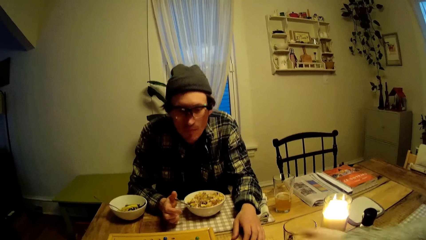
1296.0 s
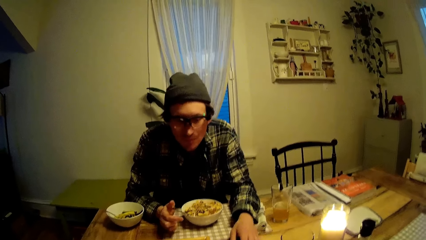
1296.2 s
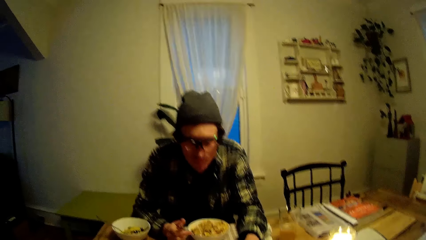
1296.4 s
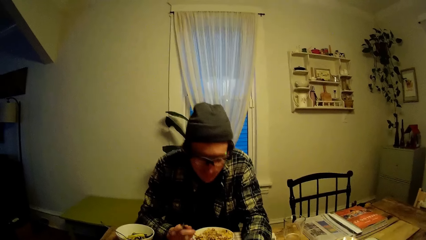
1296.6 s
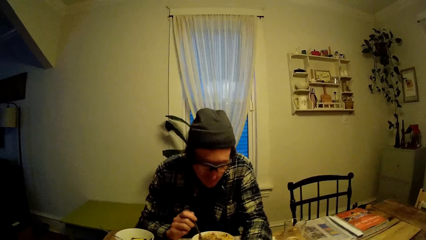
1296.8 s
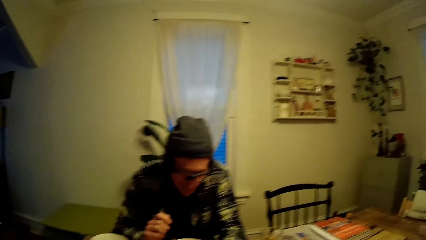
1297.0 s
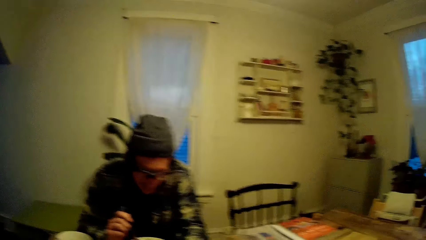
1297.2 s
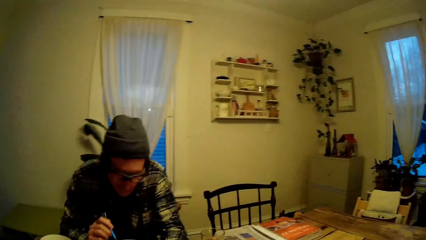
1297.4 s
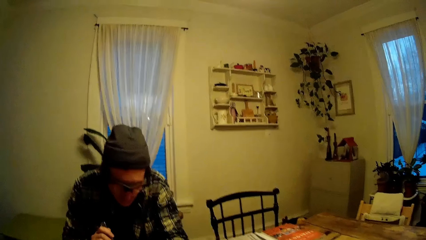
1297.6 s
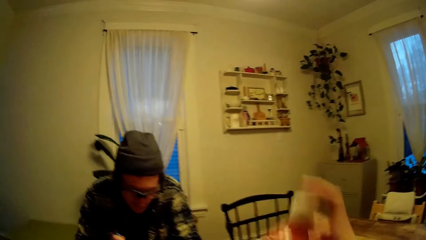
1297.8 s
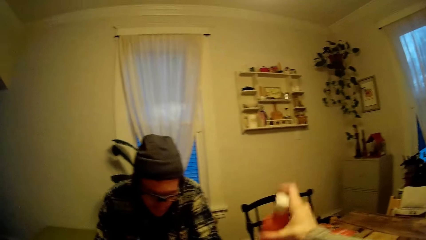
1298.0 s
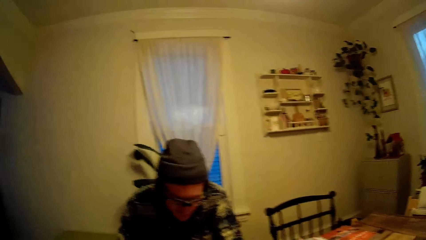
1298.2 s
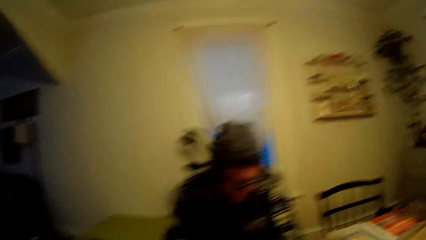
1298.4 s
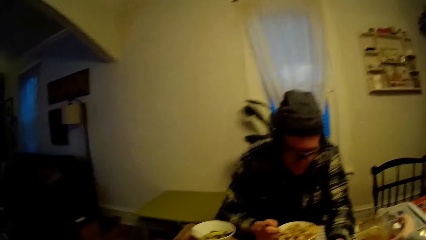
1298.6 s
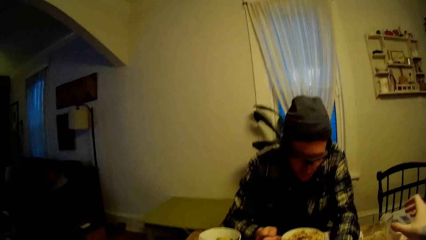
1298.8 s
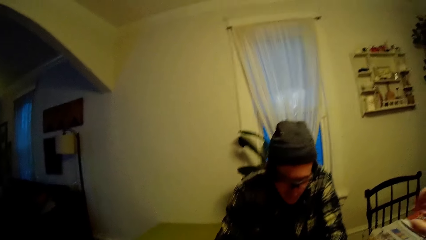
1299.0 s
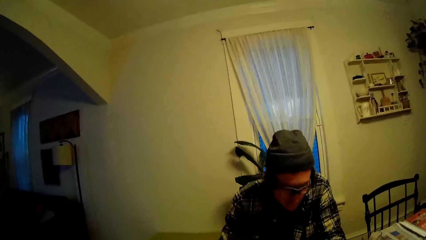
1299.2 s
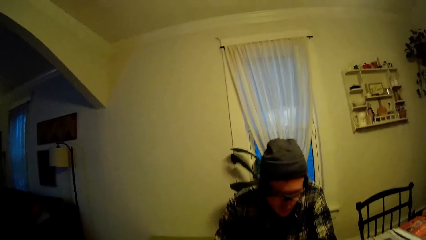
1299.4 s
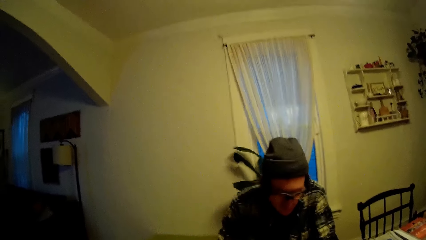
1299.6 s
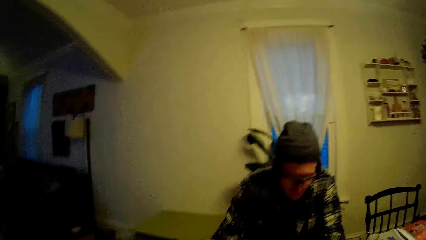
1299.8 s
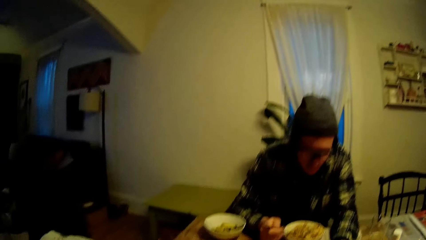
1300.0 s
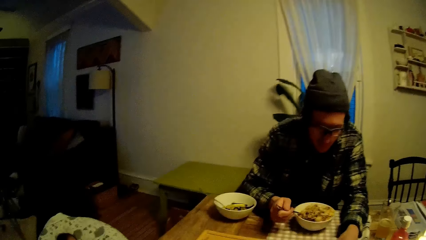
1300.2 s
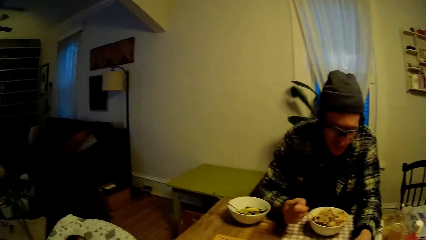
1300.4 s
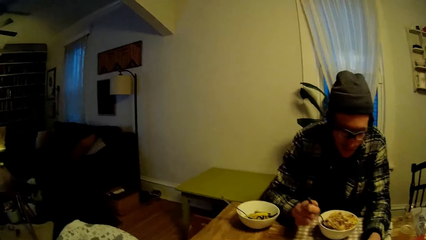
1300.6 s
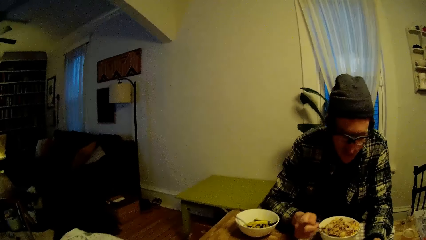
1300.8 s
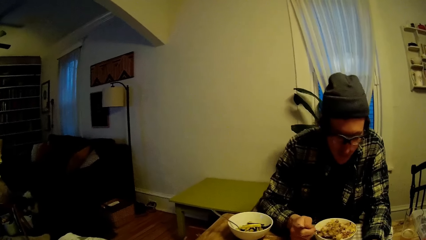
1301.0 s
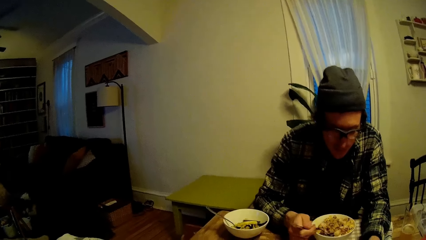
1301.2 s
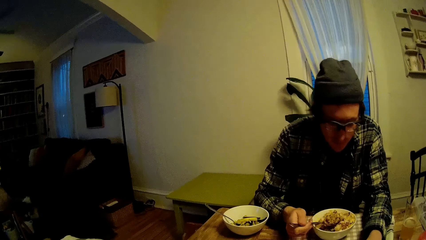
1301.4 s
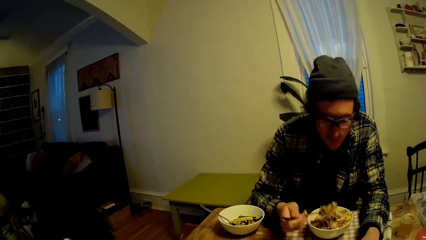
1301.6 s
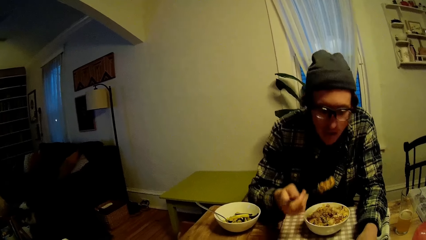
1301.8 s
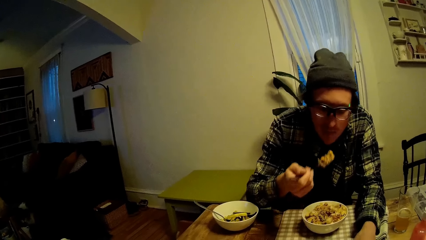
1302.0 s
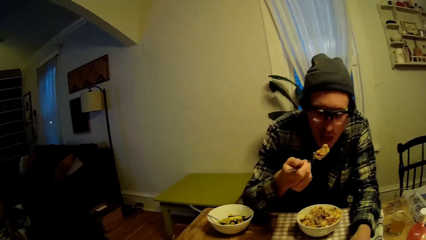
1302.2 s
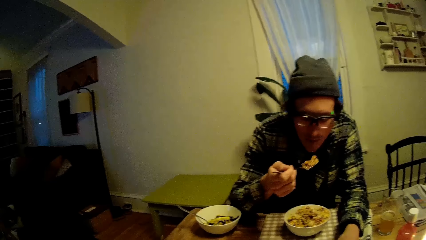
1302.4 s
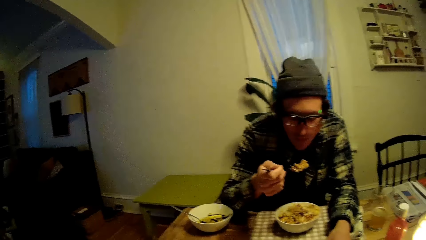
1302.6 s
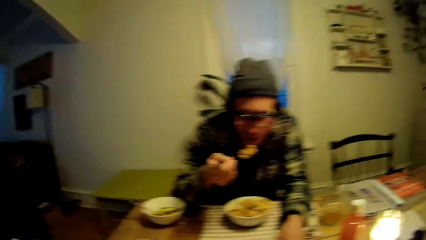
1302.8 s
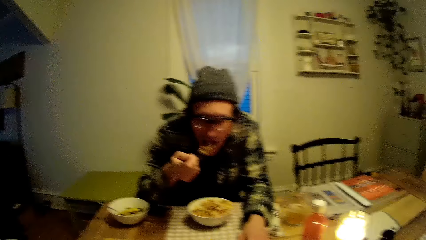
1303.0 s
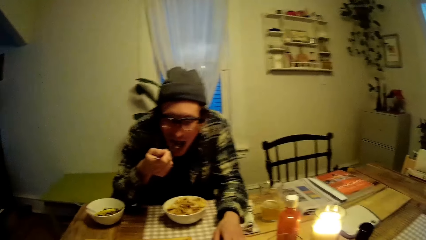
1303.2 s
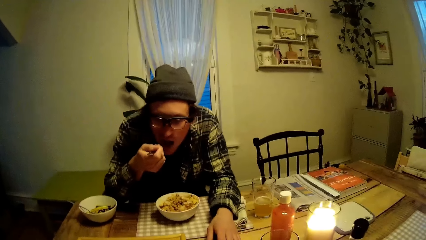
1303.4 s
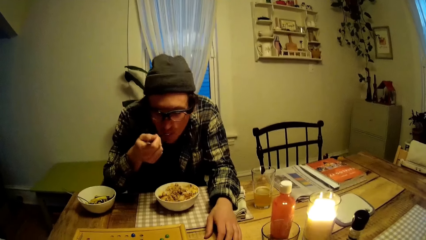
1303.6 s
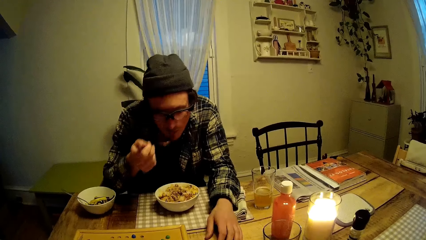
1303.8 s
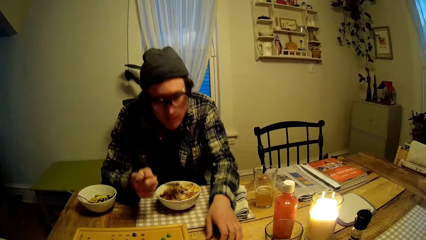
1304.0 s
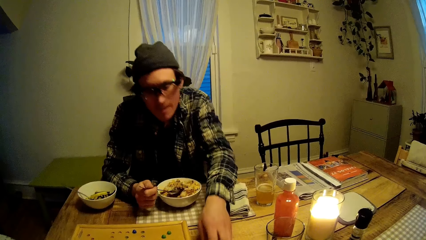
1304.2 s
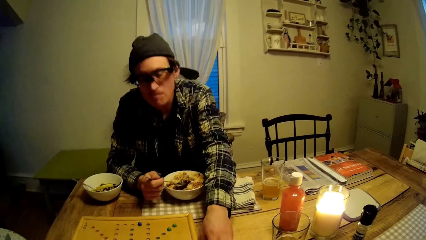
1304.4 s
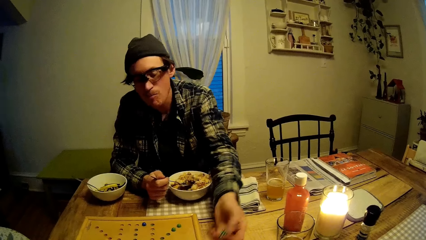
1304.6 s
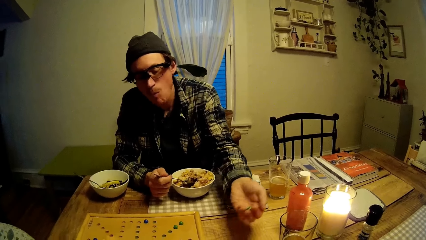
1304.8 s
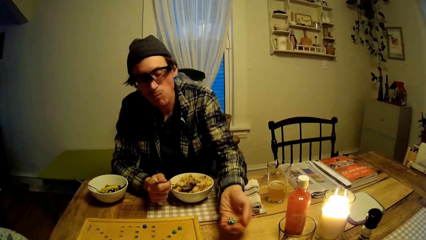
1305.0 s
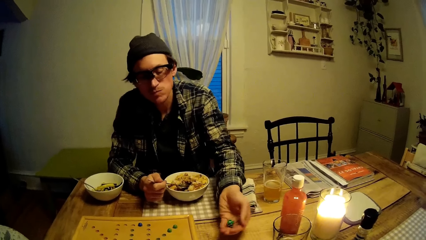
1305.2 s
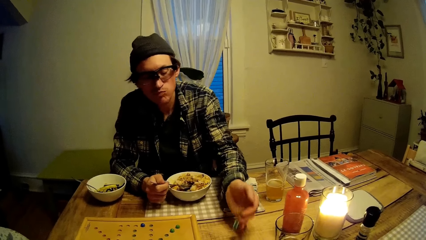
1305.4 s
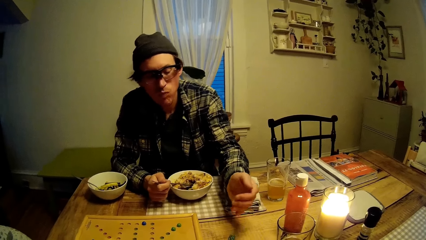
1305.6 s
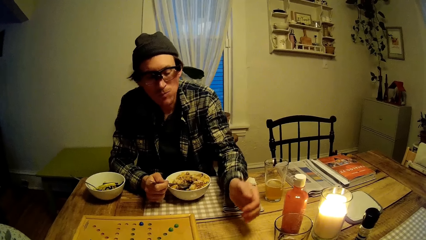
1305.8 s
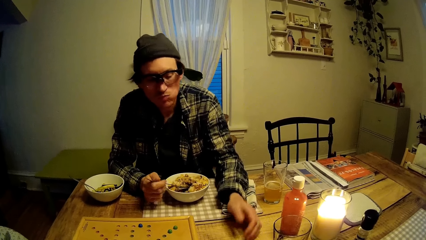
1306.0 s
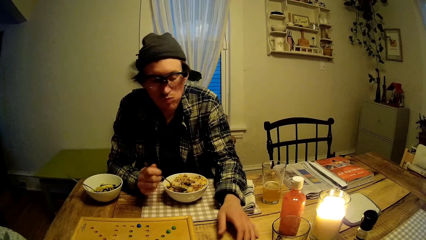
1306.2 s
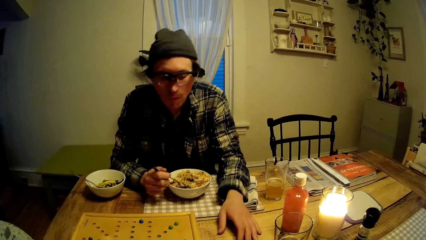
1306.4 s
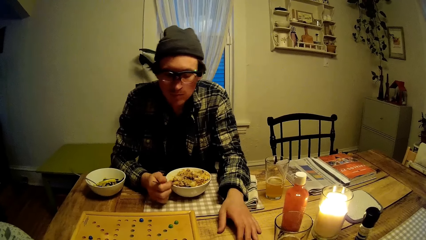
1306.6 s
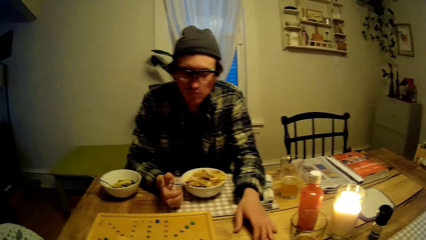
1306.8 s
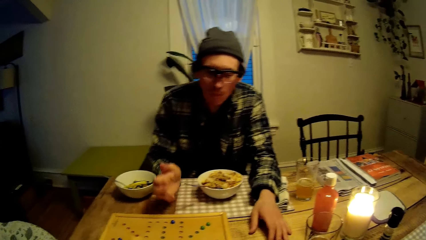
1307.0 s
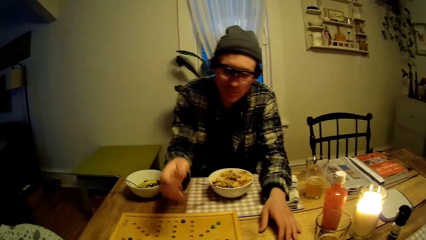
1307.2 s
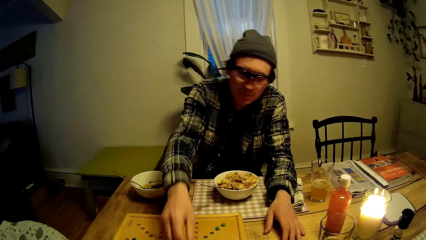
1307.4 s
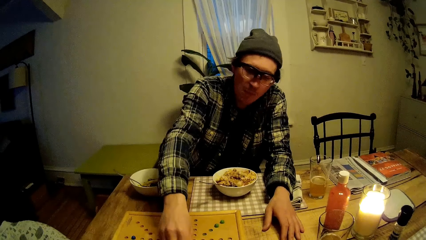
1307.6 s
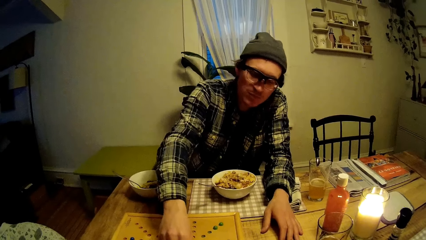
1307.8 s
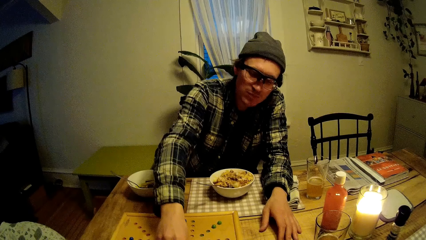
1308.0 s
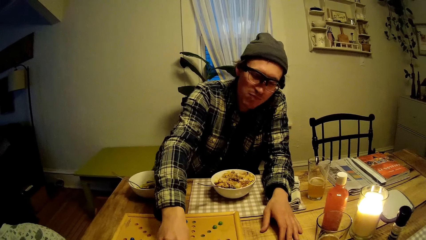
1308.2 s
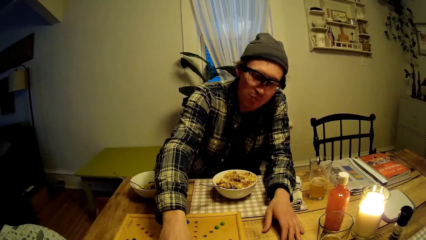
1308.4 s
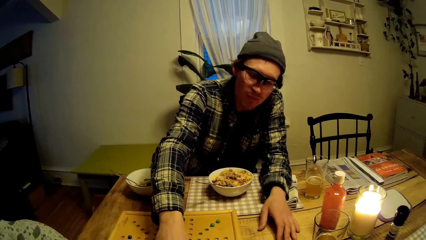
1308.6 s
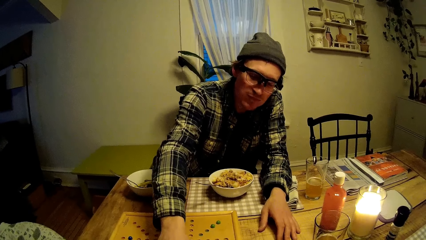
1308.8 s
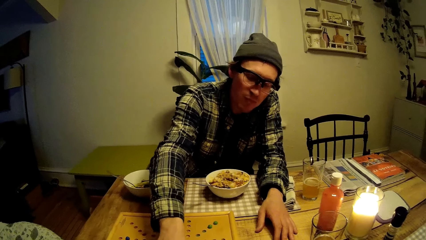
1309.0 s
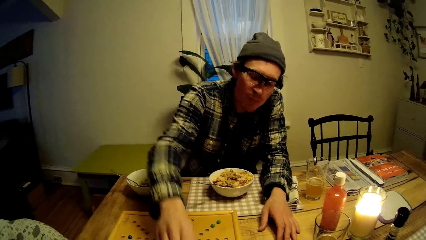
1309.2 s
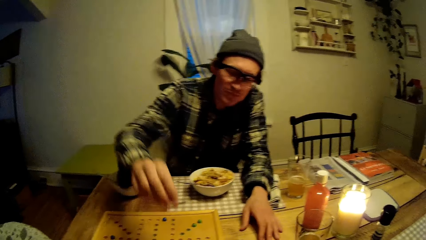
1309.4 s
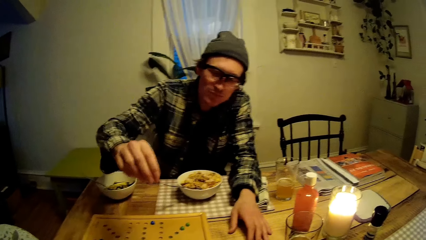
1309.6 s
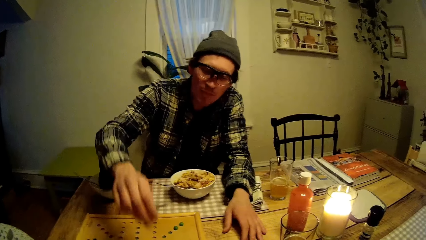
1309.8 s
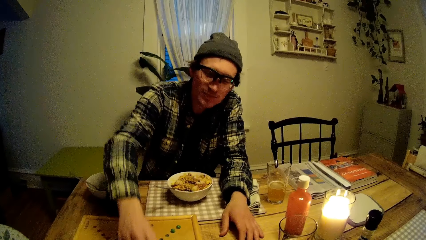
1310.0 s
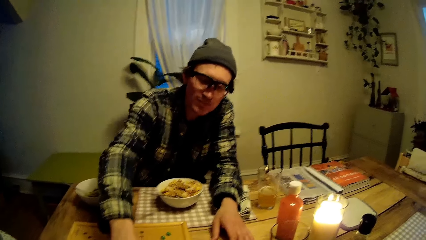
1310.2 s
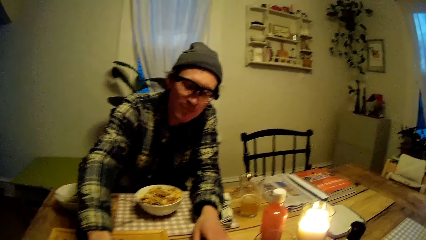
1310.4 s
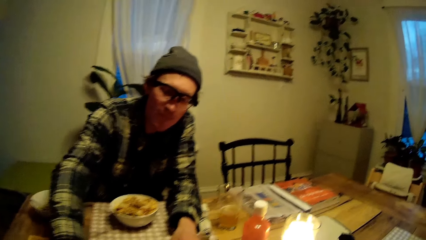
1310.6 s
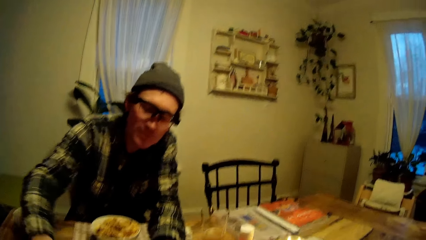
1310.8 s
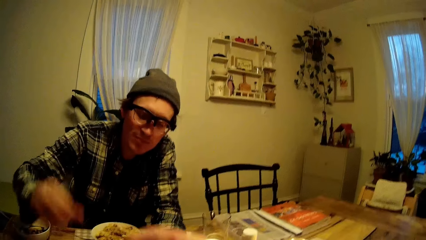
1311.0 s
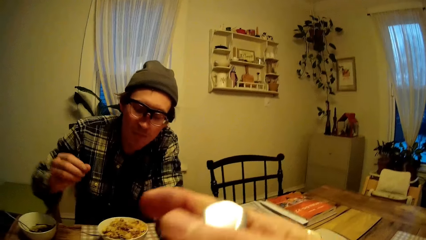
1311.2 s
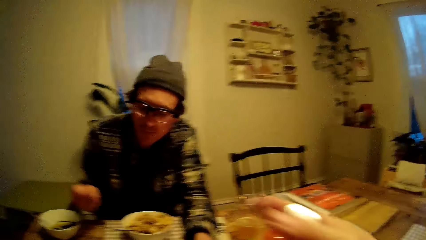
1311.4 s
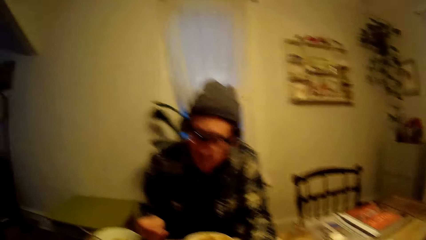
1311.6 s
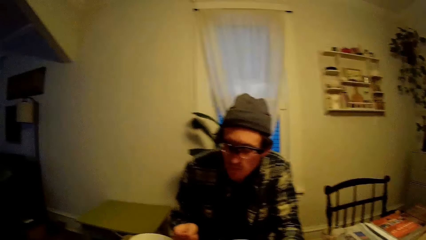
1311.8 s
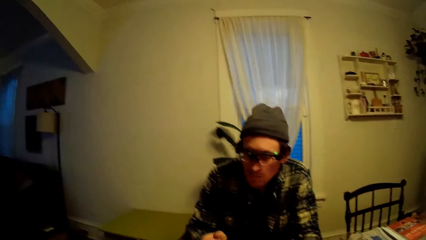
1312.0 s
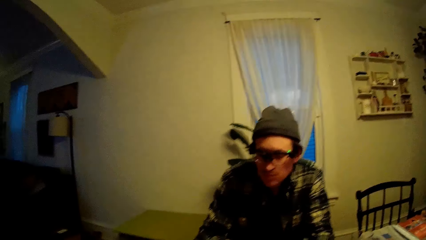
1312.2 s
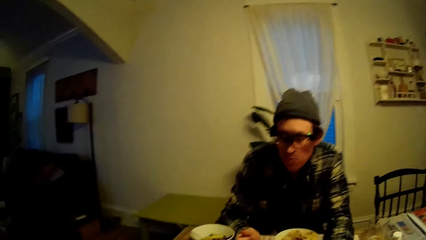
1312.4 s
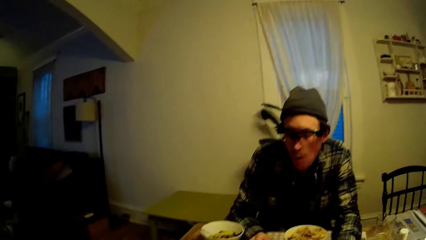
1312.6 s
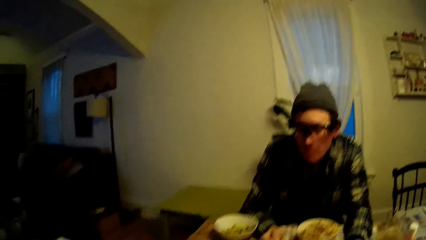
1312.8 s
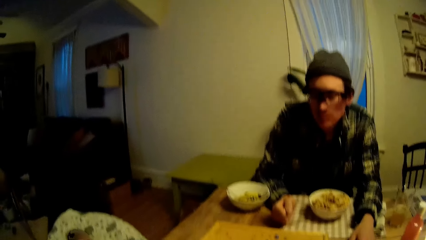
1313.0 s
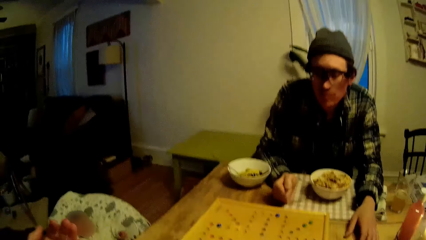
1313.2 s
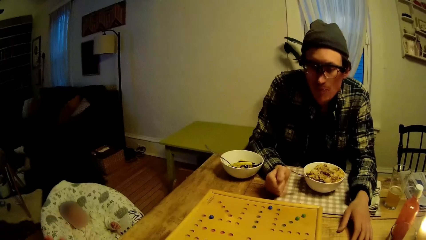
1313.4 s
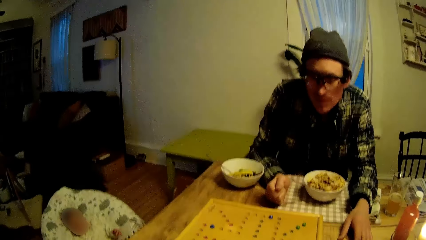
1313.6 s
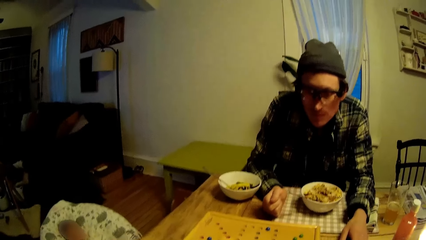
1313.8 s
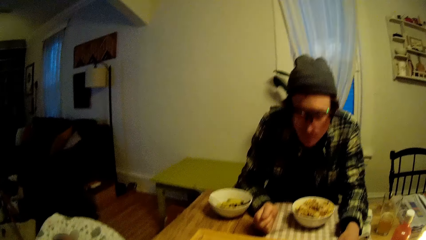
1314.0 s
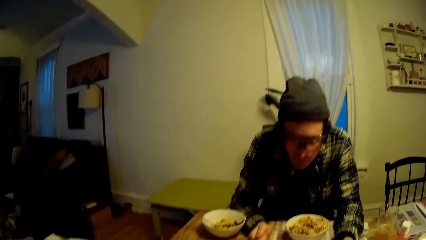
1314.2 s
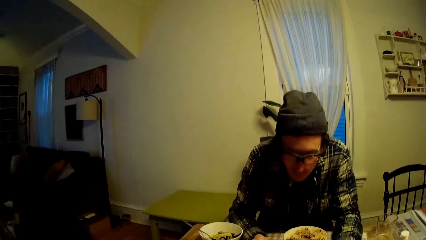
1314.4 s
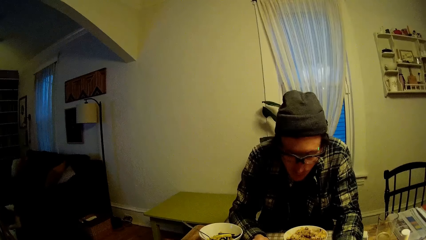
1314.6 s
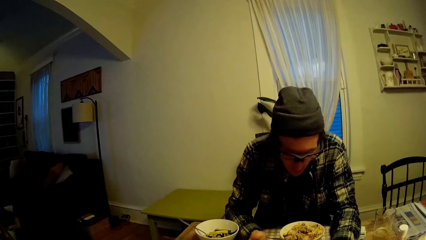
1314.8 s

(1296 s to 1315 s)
The camera wearer talks to a man. The man picks up a spoon in the plate. The camera wearer drops the bottle of tomato on the table with her right hand. She talks to the man. The man talks to the camera wearer. The man puts a portion of food in his mouth with his right hand. He picks up a dice on the table. The camera wearer talks to the man. The man plays. He tosses the dice with his left hand, puts the spoon in the plate and adjusts the tar on the game board. He plays. He adjusts the tar on the game board again. The camera wearer raises her right hand. She plays.
